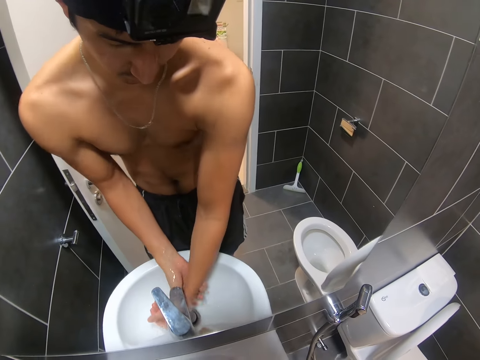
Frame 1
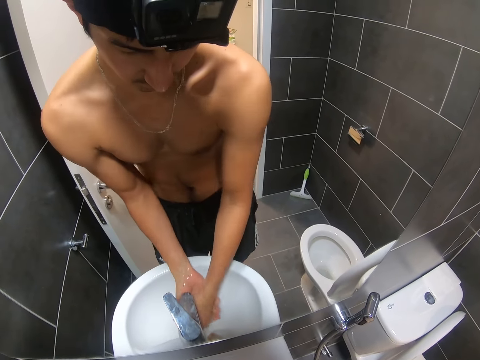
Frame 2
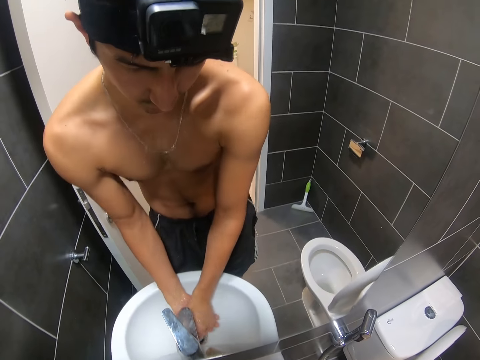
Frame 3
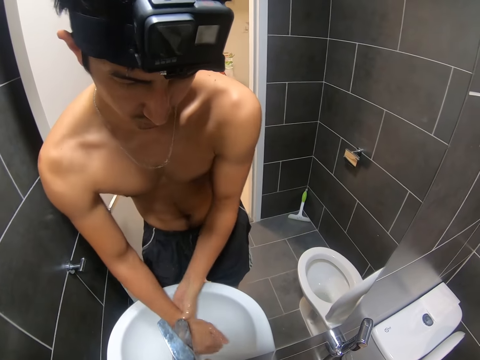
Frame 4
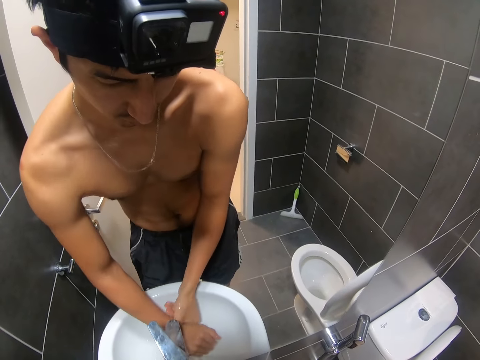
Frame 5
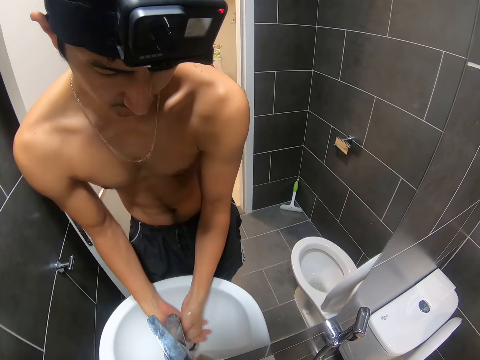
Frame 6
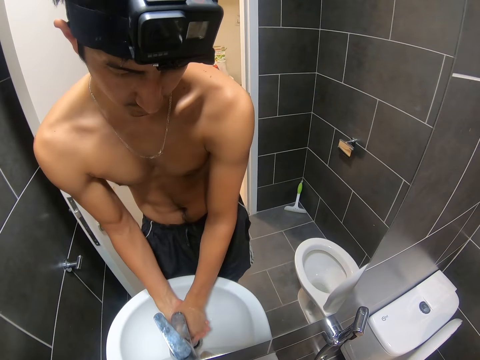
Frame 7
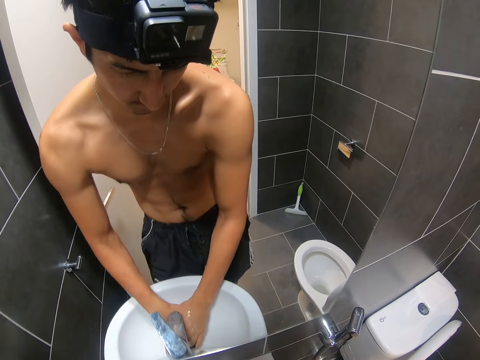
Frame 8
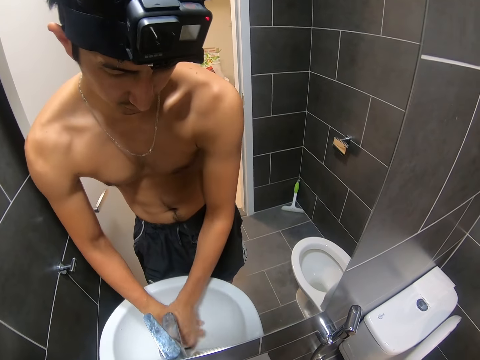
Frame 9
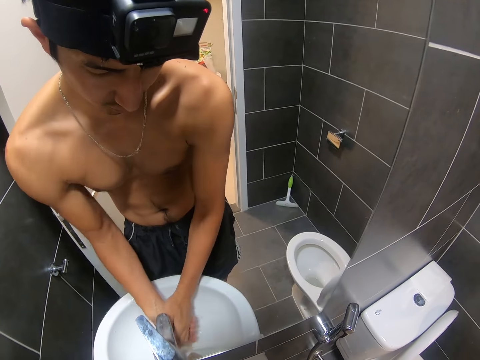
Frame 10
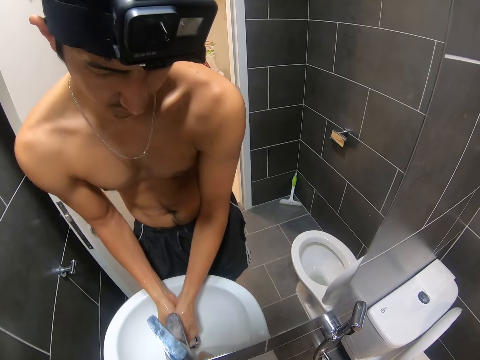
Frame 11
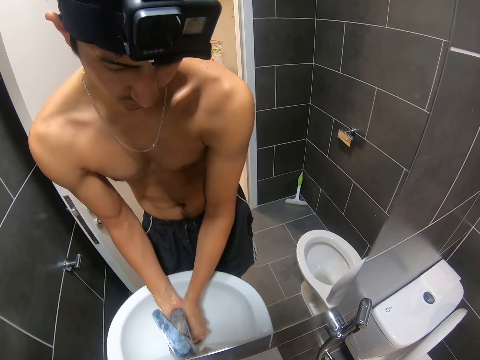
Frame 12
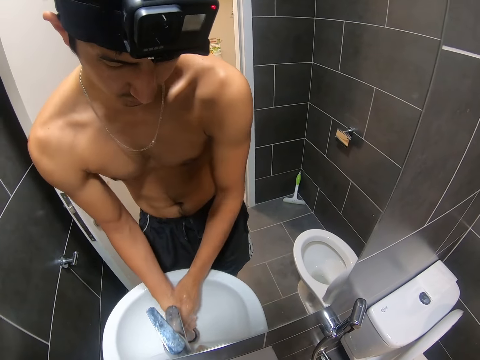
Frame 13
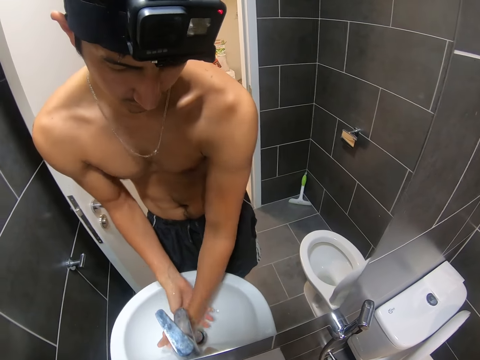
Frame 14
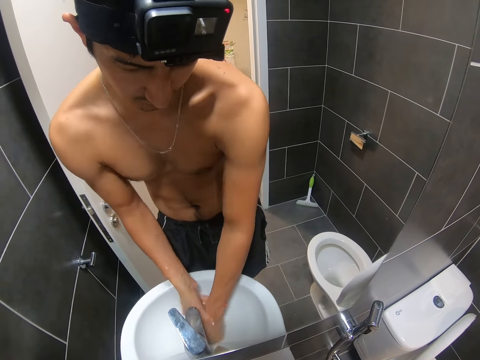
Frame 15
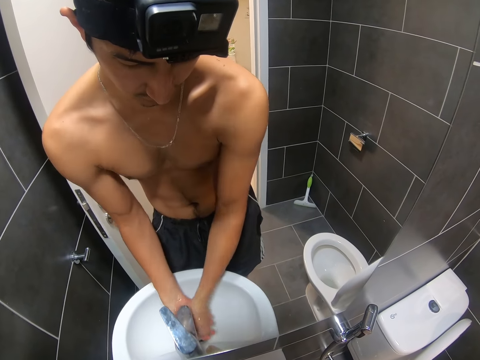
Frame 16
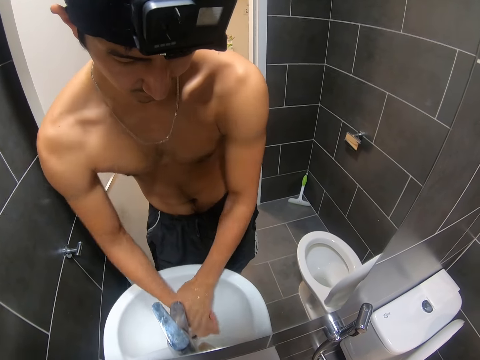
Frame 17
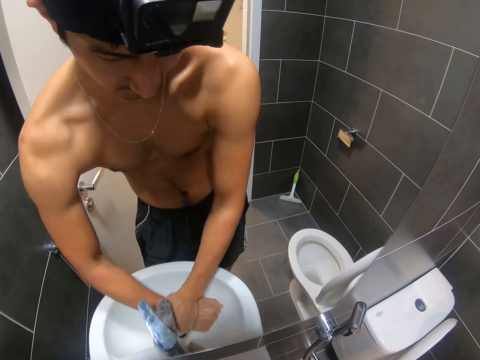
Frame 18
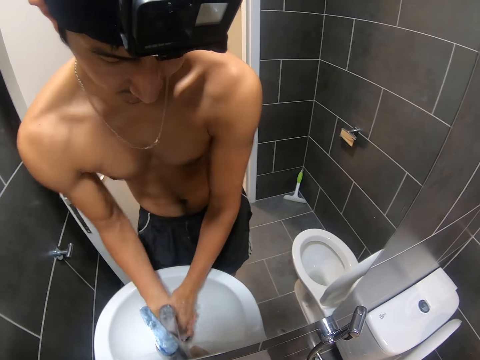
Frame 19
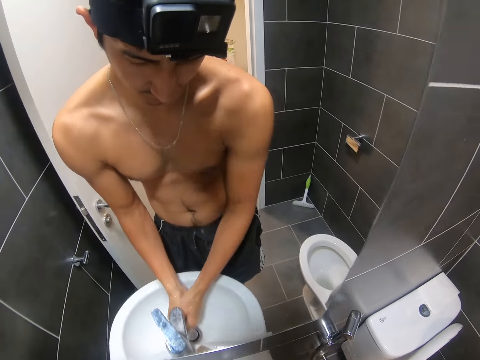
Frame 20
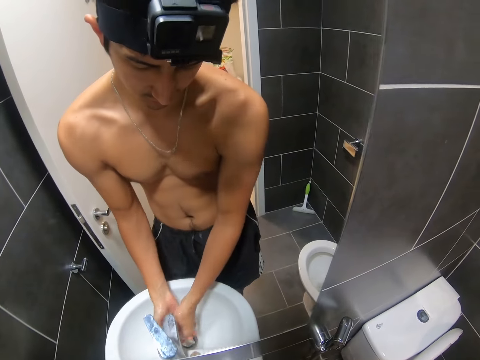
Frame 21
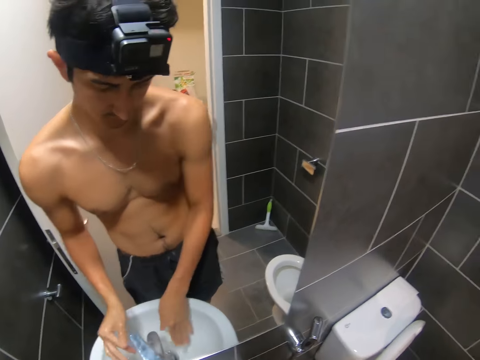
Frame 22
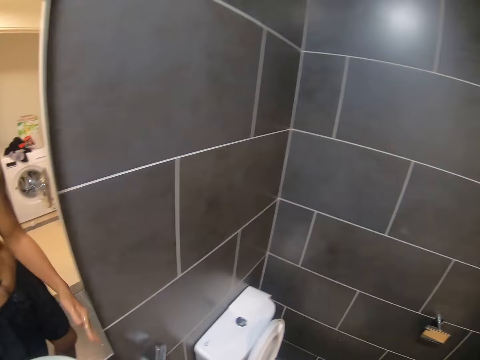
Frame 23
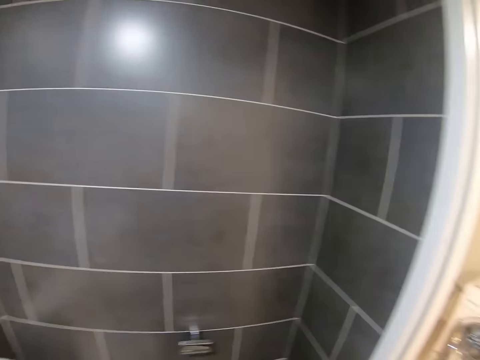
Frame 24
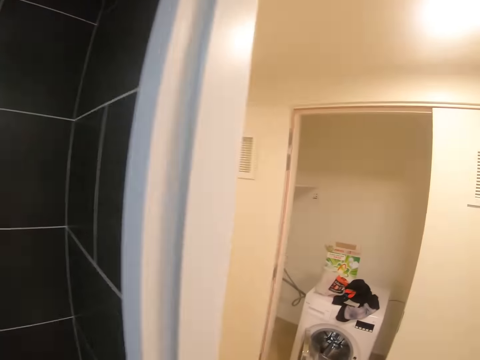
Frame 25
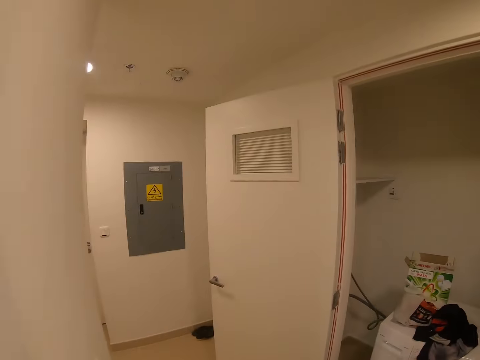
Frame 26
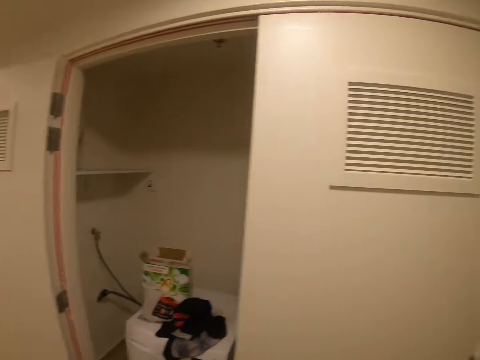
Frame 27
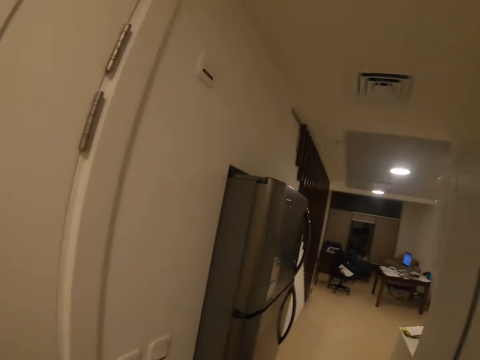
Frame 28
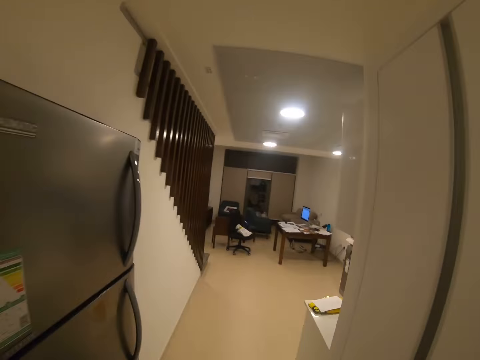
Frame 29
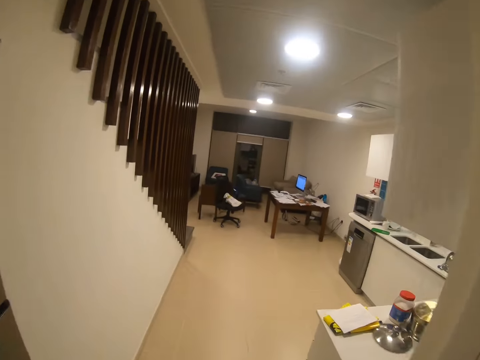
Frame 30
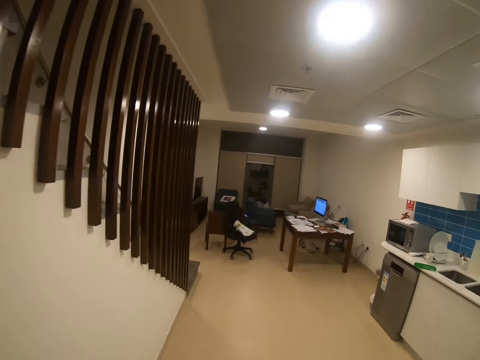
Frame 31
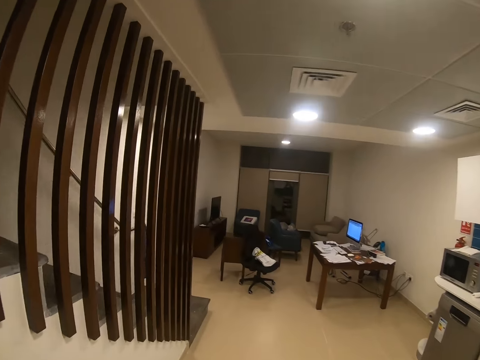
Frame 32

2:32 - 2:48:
The camera wearer closes the tap. They walk in the house and walk toward the table.

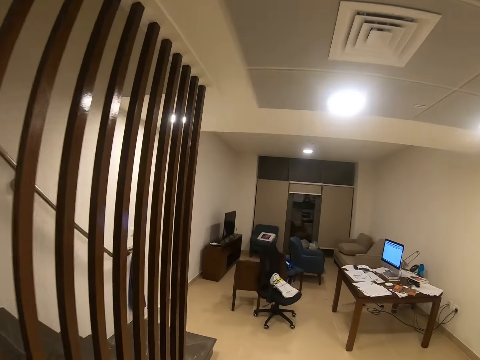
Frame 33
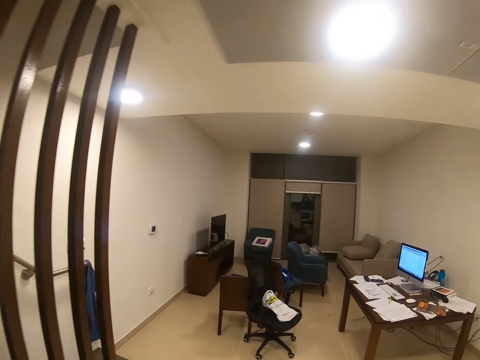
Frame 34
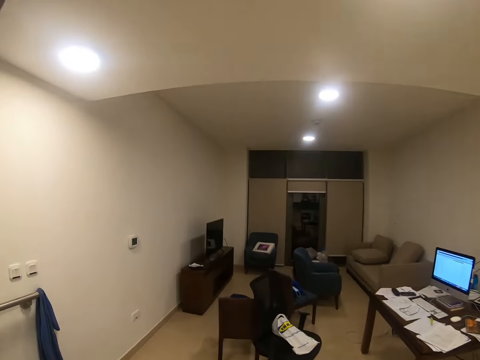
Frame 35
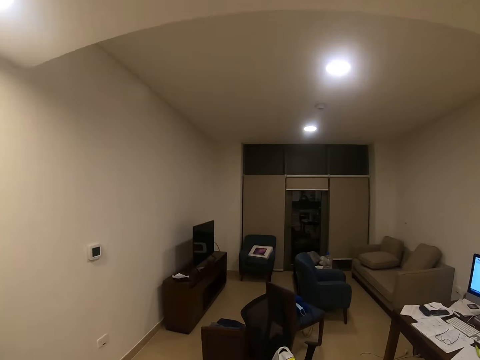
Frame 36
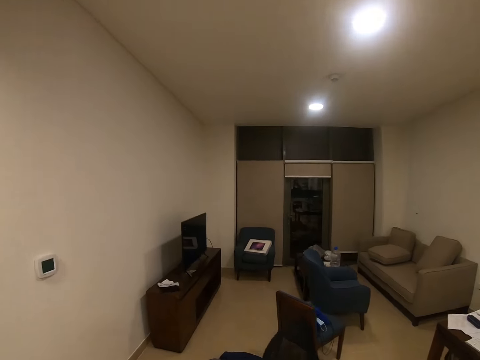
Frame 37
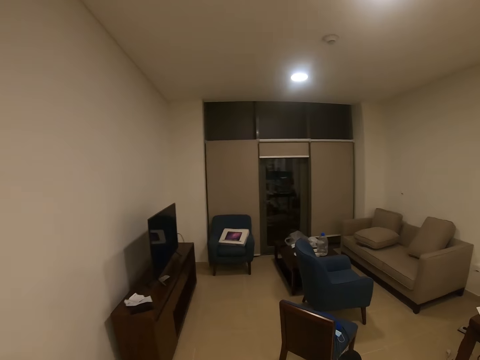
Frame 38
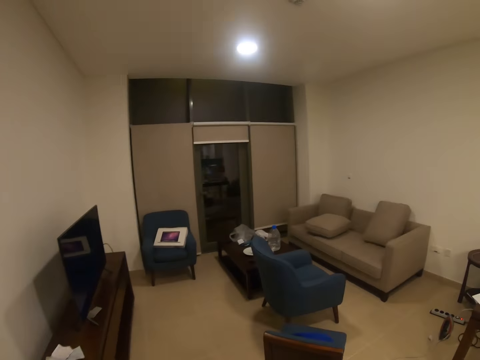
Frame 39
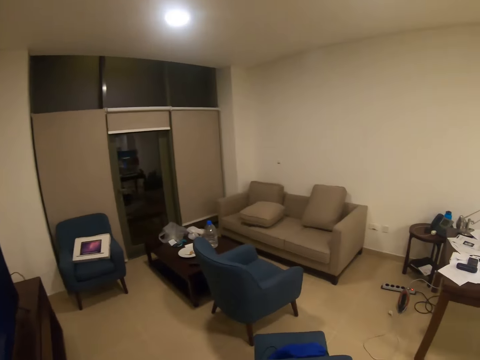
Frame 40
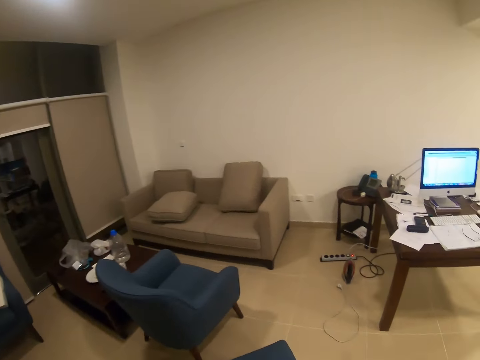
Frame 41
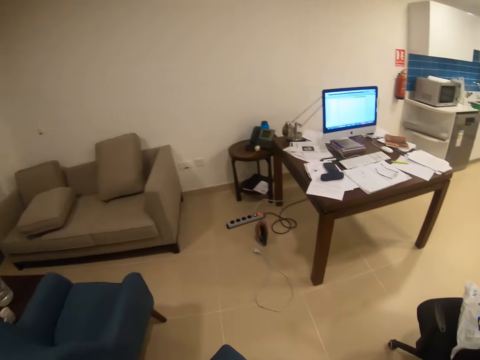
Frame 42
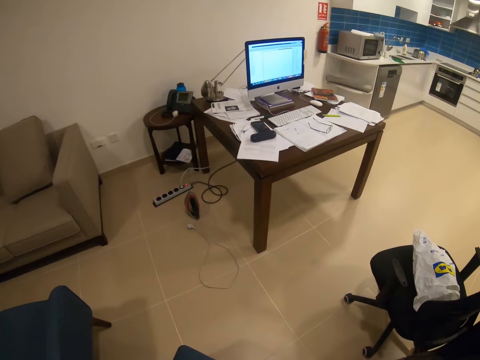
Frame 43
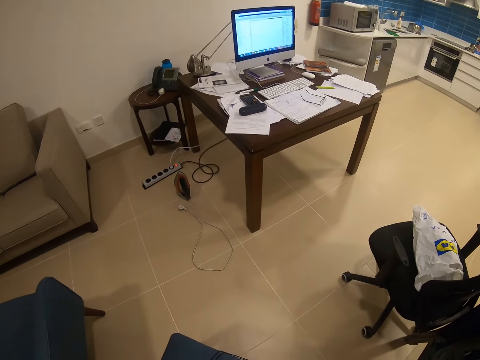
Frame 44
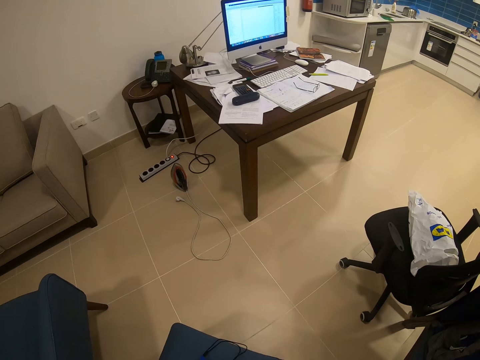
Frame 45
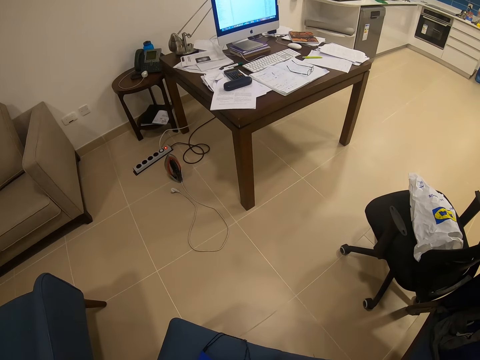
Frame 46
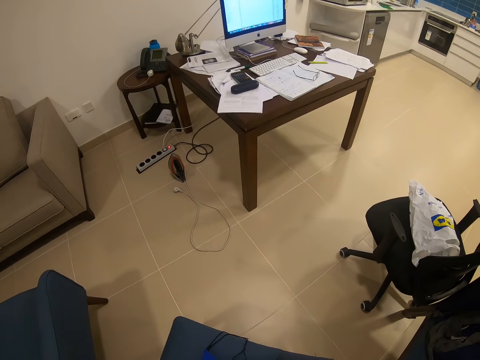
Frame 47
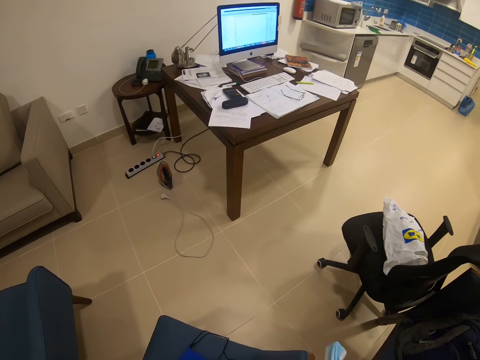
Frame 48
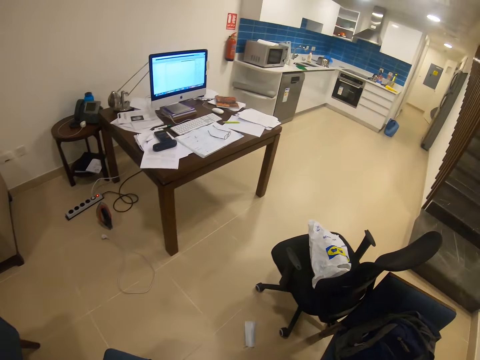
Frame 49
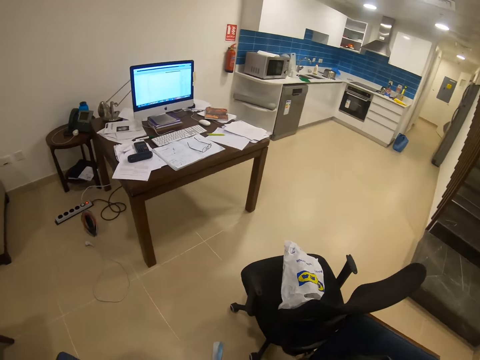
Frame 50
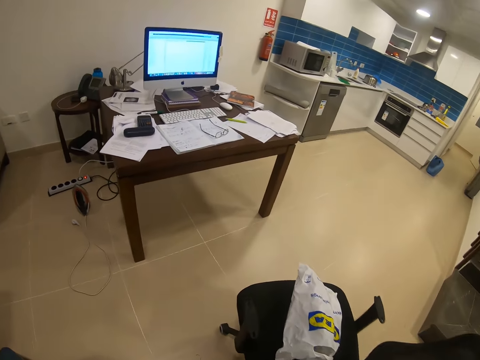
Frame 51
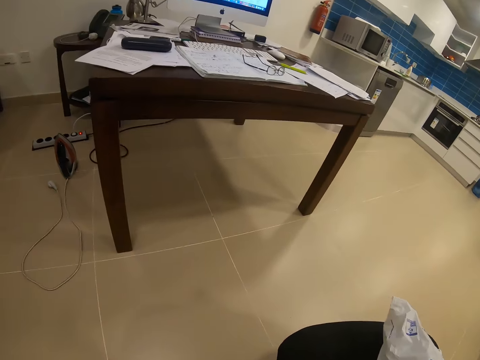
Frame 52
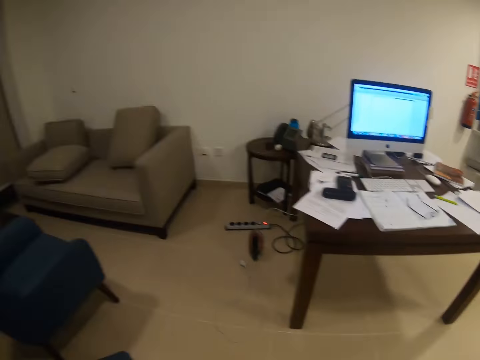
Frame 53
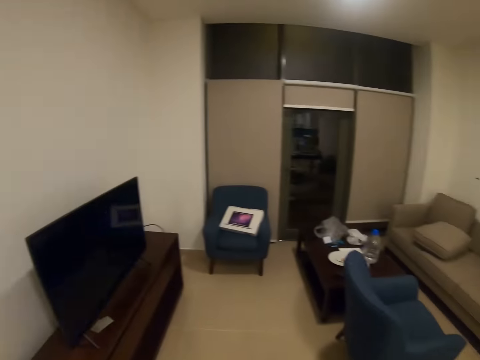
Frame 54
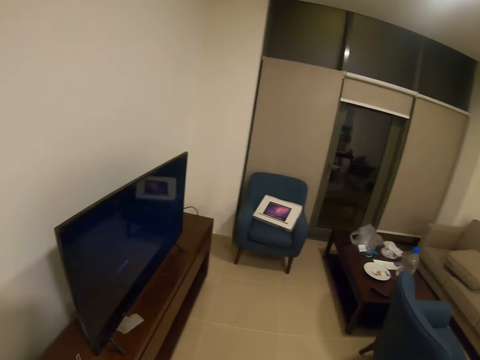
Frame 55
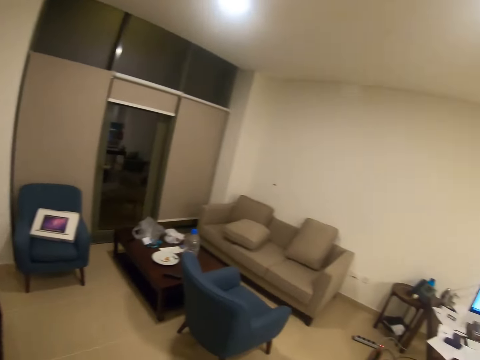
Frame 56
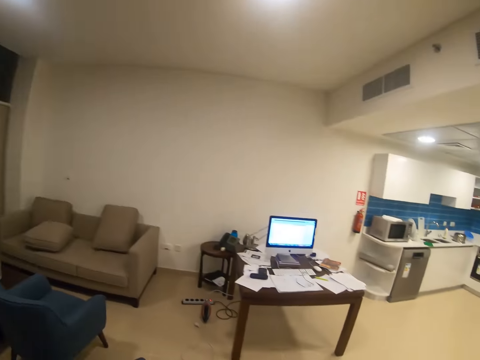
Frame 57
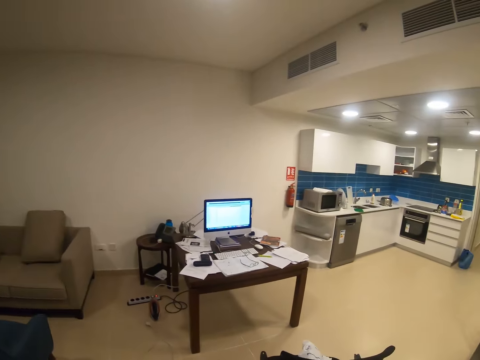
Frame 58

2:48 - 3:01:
The camera wearer looks on the floor. They touch a bag and look at the plastic bag. They pick up a facemask. They walk in the house and look around the room.
